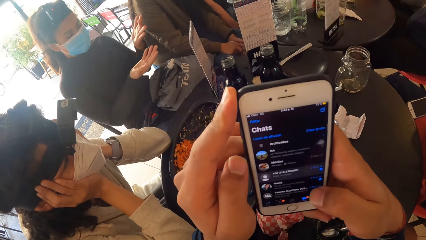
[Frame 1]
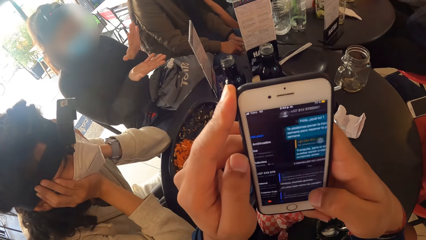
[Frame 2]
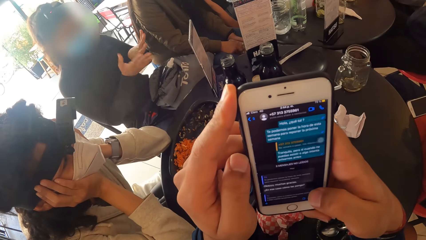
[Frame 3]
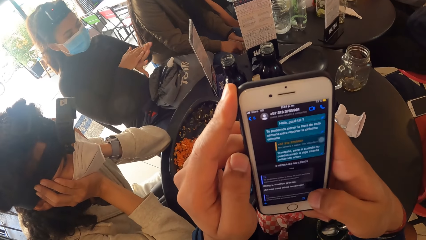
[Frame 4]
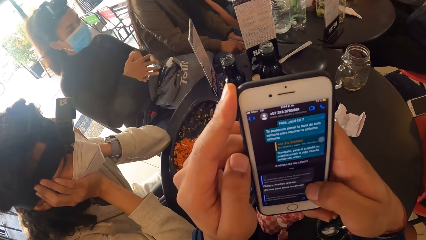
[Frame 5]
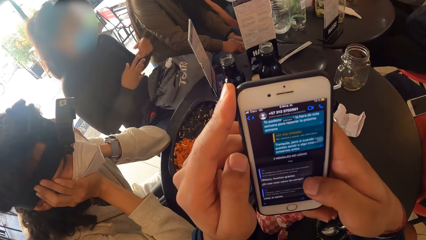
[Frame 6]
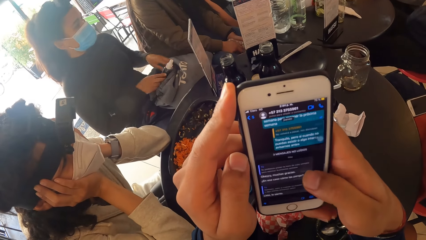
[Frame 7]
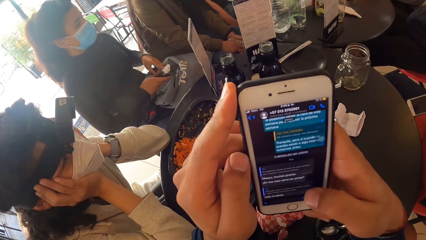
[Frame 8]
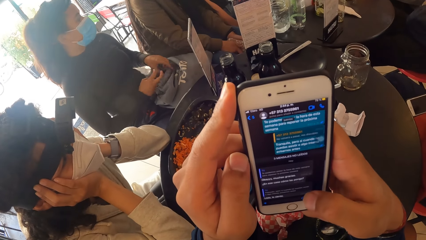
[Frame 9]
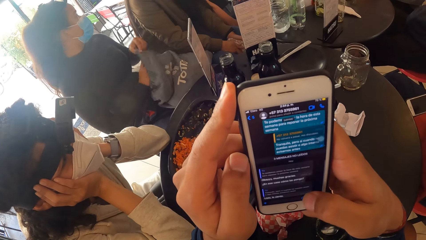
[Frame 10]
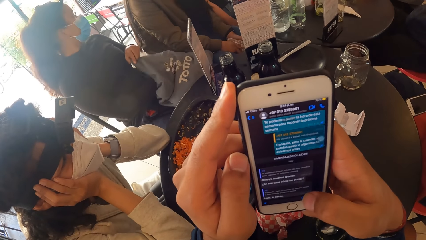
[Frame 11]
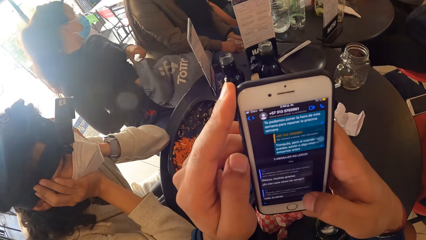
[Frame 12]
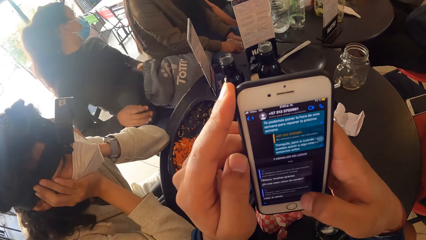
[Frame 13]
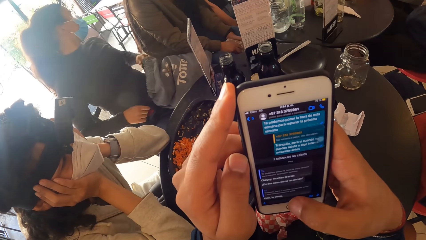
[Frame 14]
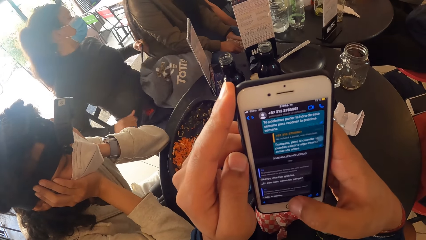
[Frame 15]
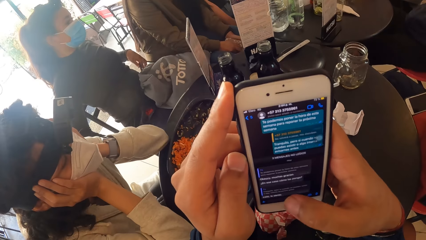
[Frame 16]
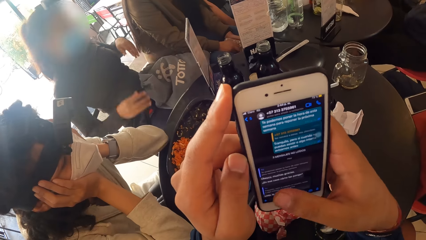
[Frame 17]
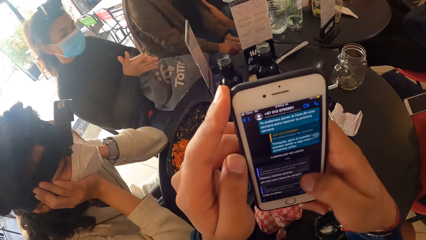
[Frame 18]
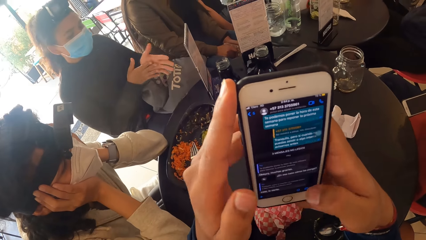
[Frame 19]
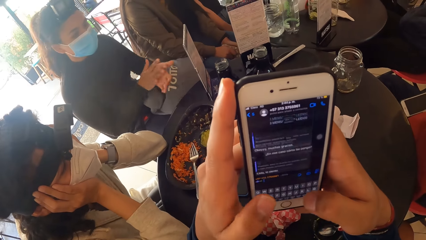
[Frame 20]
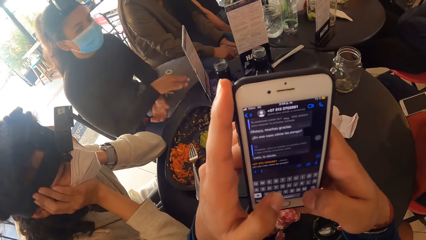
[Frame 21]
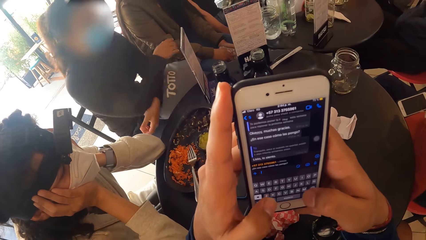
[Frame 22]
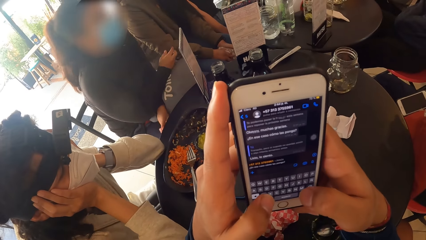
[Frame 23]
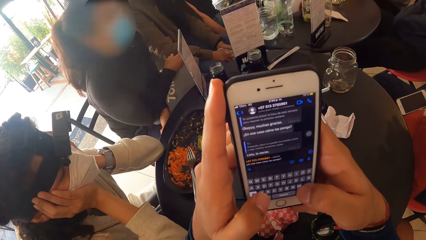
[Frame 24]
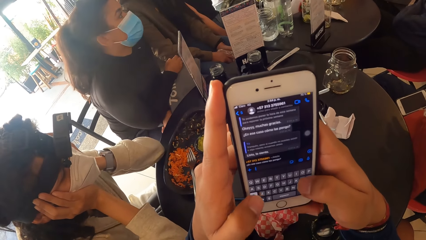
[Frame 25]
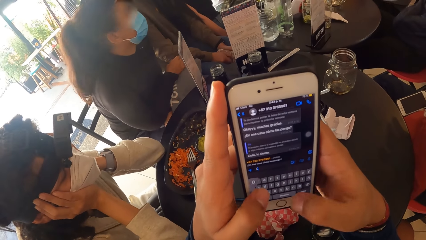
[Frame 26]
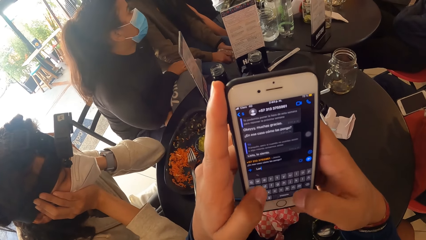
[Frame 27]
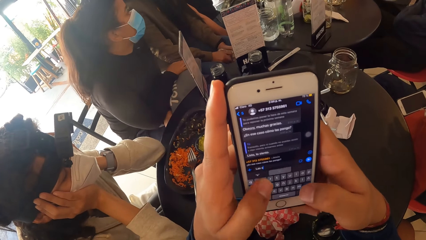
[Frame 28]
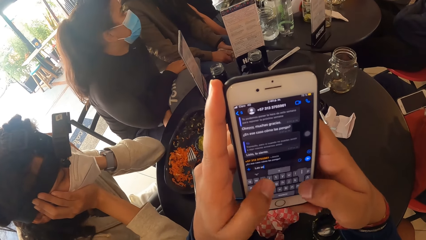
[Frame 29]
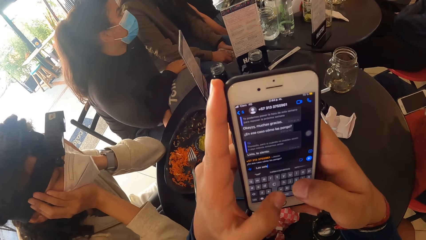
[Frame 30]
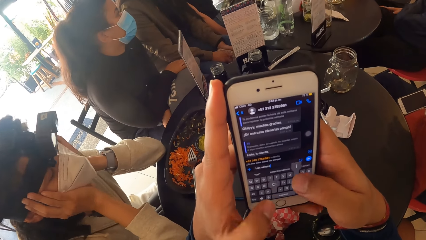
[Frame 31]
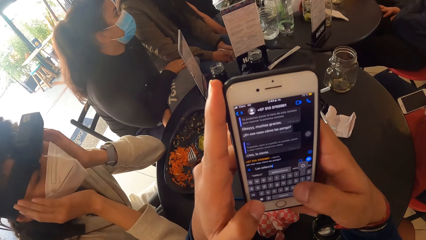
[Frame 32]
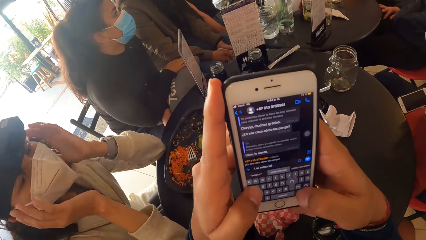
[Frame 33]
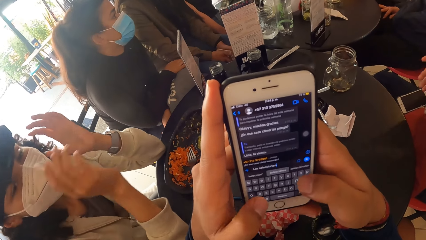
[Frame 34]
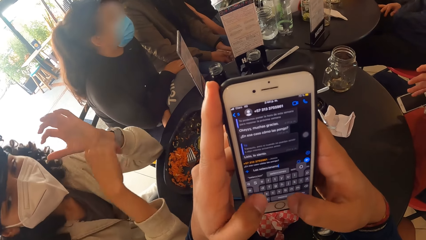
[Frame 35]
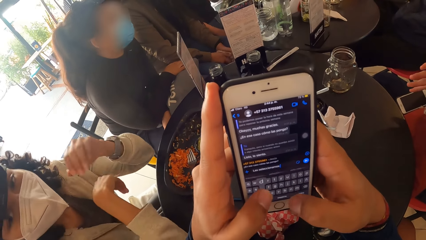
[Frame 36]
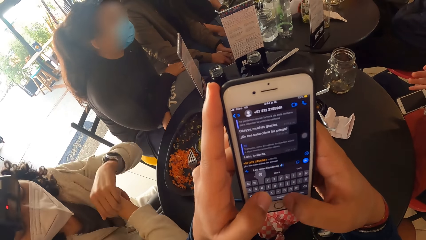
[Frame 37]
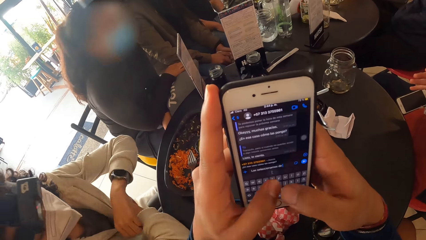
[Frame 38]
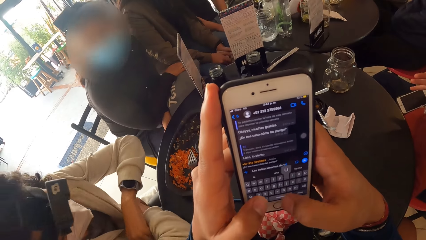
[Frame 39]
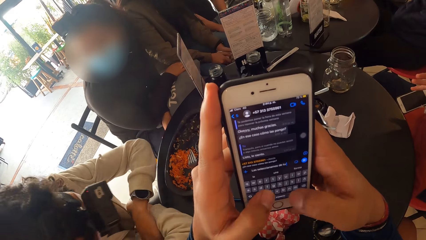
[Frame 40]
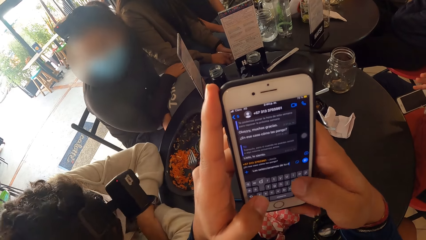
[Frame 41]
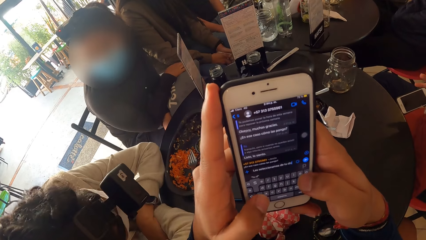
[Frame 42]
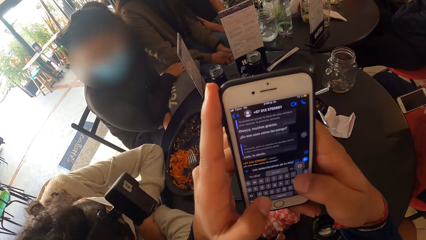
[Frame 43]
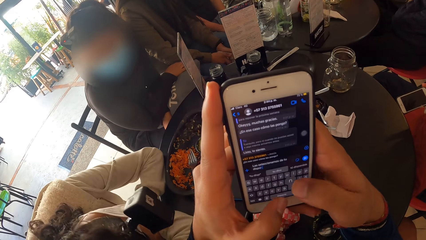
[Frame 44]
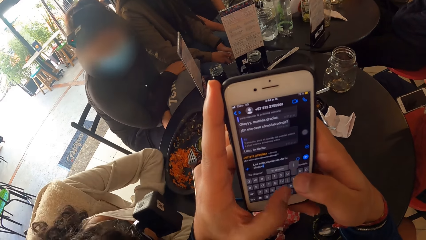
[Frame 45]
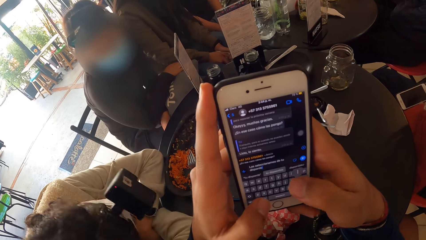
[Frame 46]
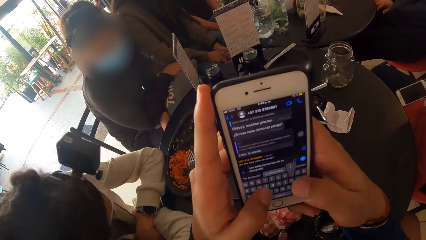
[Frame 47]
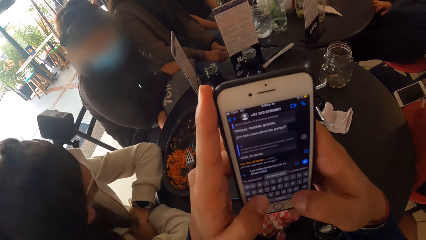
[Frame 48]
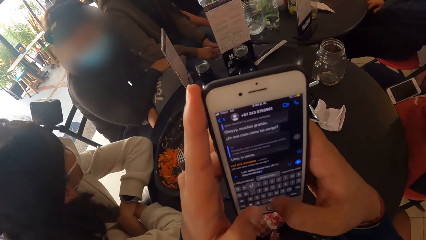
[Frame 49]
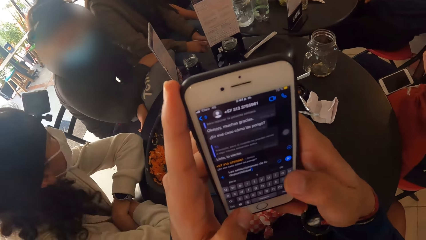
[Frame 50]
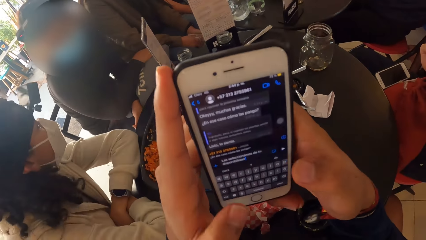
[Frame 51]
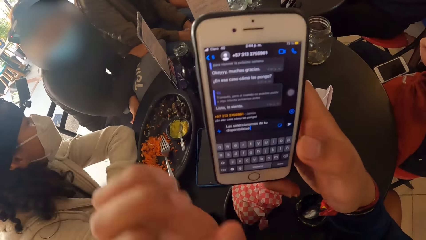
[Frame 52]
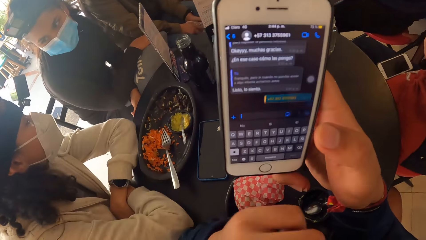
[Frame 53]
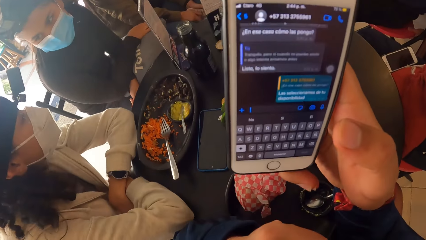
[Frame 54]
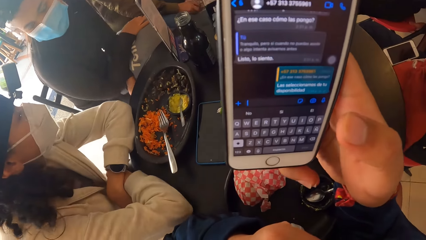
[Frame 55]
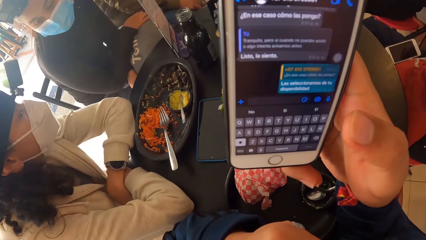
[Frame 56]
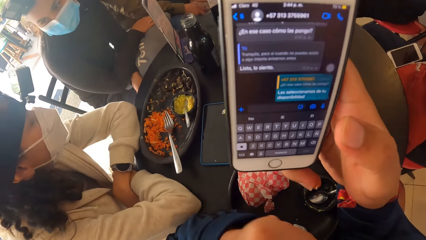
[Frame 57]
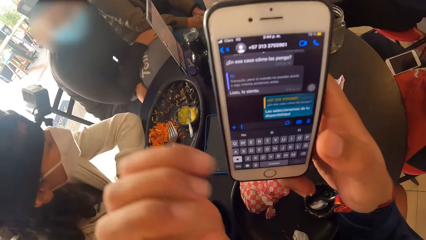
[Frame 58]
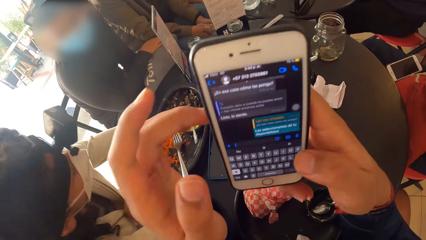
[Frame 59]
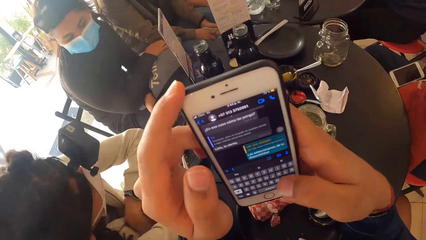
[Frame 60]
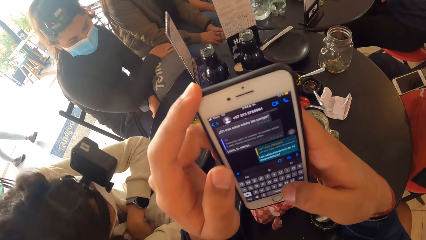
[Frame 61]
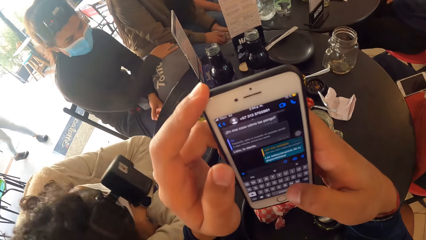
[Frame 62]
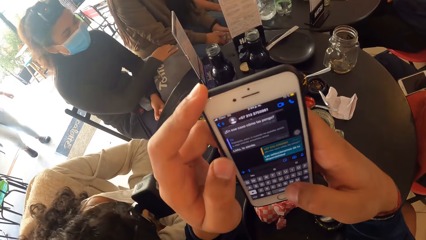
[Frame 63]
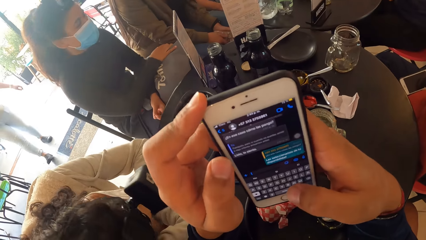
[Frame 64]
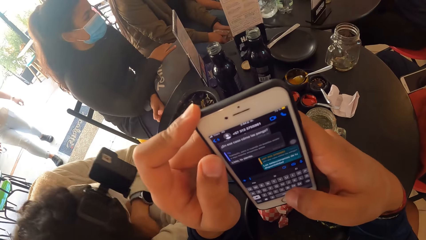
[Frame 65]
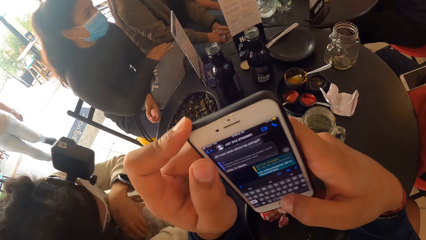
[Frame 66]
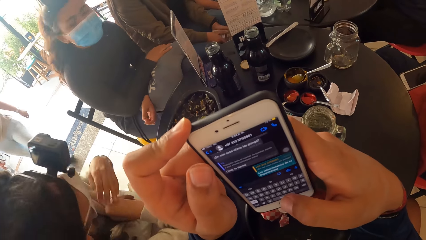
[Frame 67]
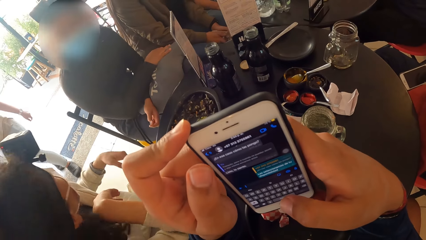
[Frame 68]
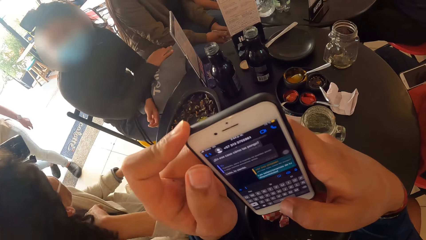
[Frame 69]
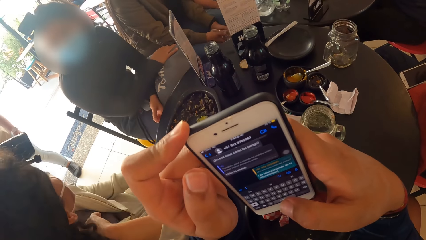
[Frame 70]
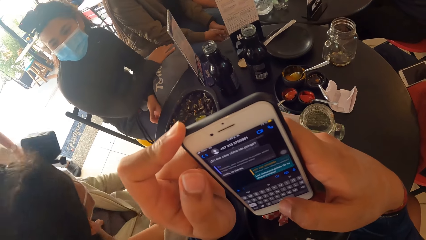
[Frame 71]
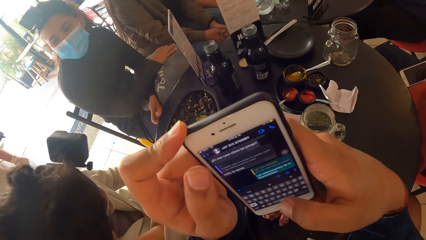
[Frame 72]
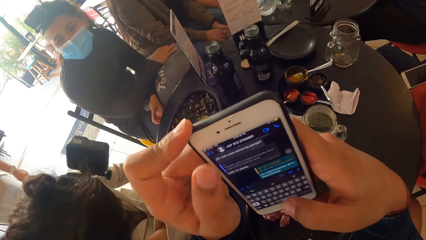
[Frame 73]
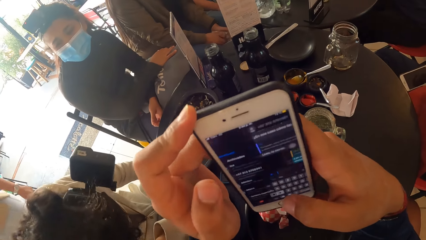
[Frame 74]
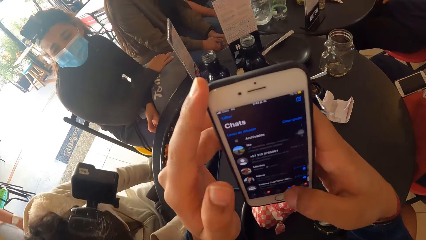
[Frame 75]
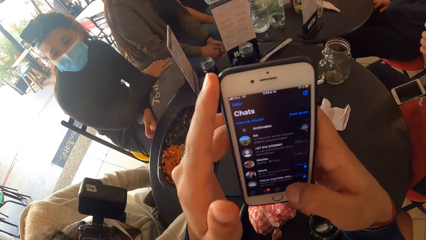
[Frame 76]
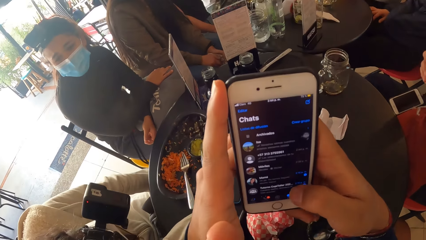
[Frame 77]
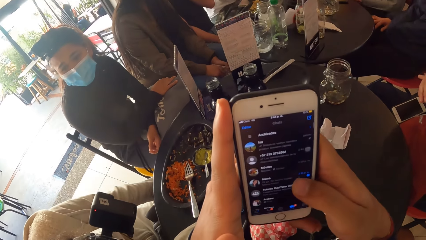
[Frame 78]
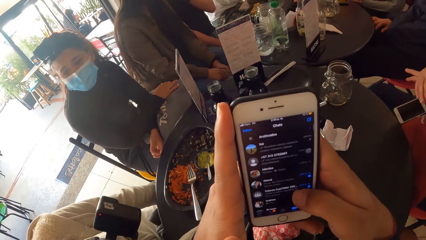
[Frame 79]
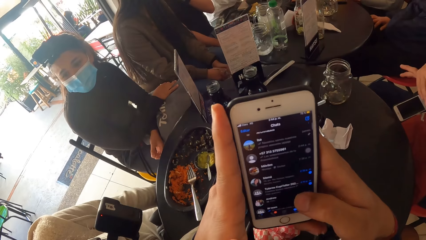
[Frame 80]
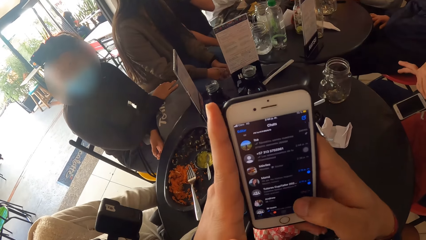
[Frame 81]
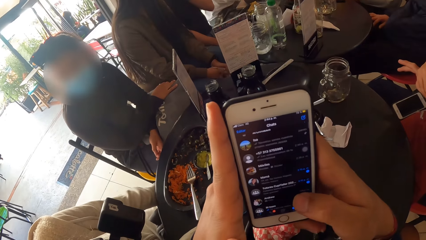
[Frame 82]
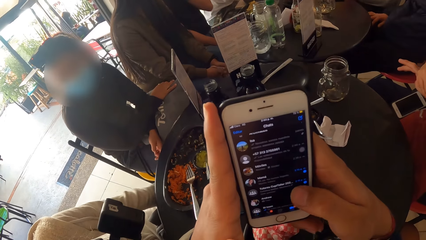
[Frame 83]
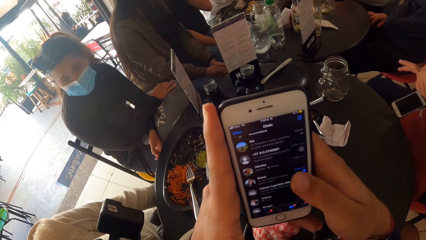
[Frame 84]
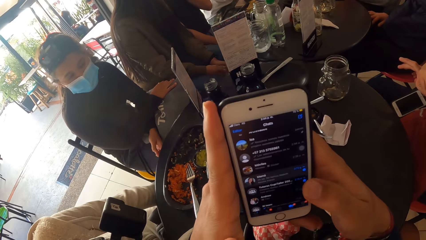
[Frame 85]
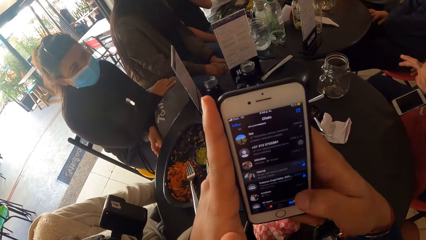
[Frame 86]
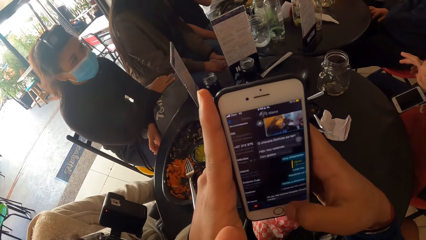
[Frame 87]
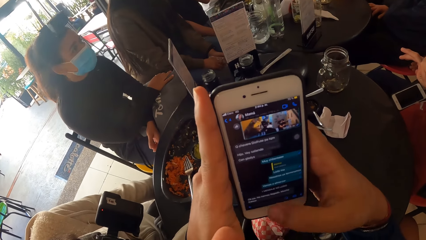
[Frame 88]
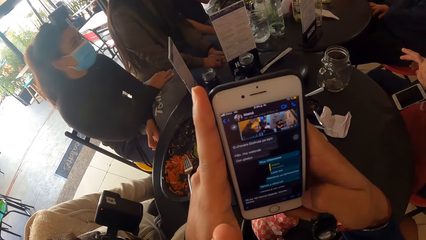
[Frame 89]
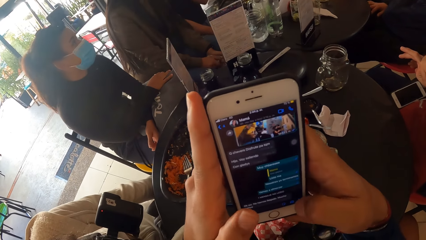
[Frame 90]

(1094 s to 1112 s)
The woman picks up the hand sanitizer from the bag with her right hand, opens the bag on her lap with her left hand, places the hand sanitizer in her right hand in the bag, closes the bag with both hands, and rubs both hands together. The woman interacts with another woman.
